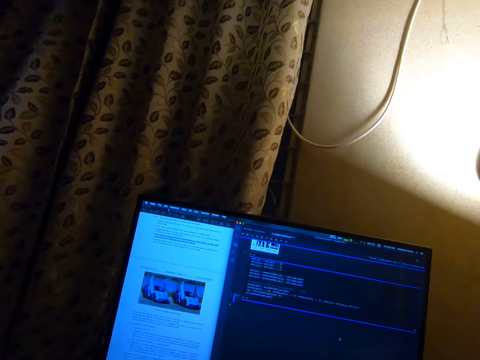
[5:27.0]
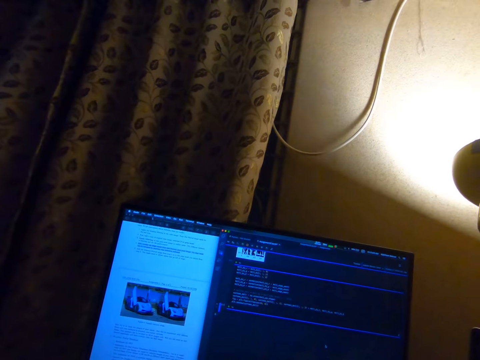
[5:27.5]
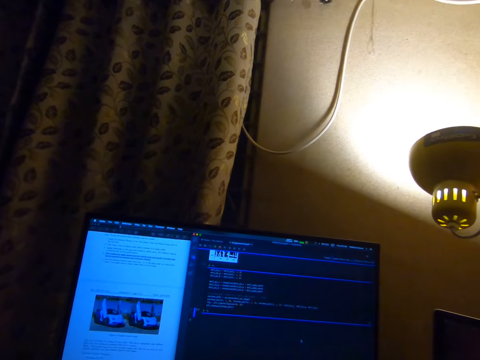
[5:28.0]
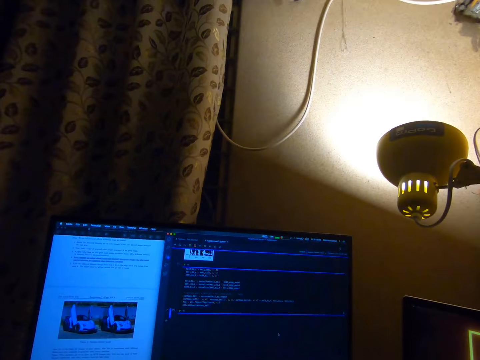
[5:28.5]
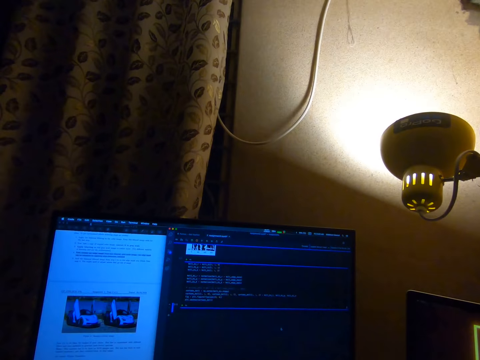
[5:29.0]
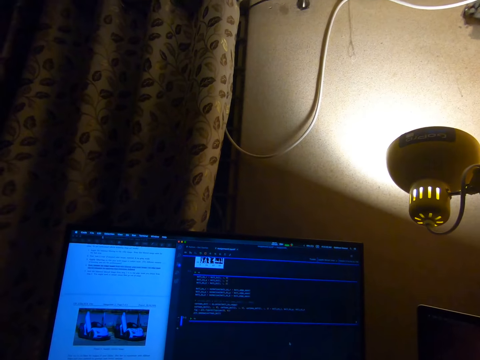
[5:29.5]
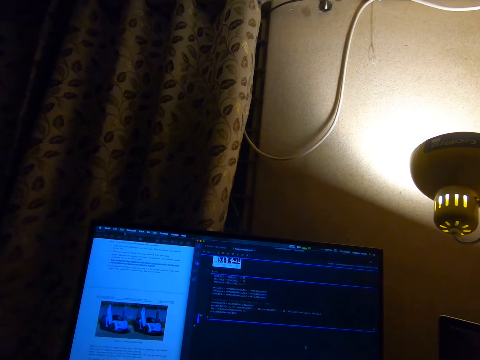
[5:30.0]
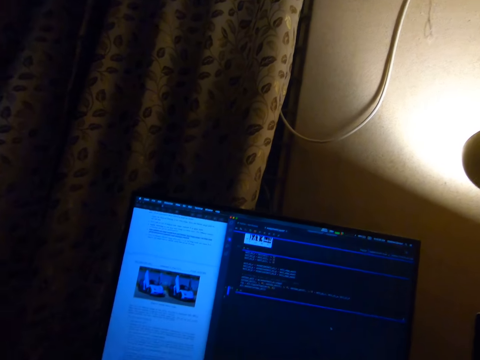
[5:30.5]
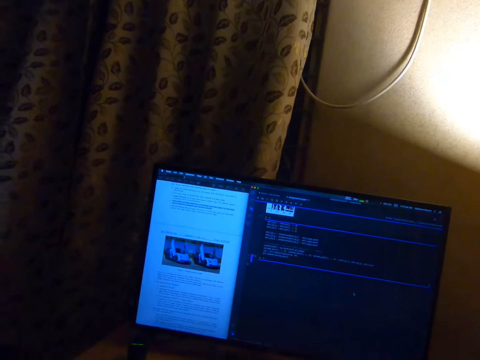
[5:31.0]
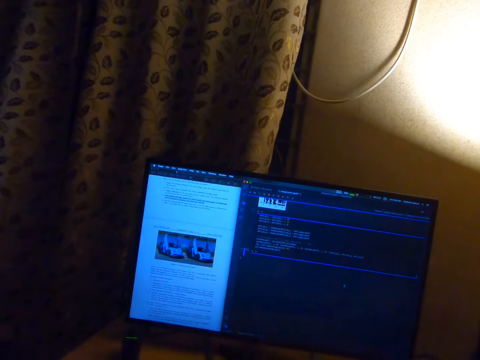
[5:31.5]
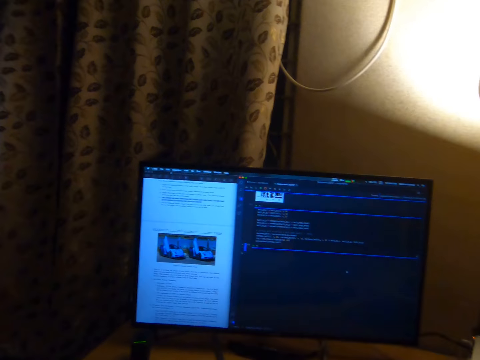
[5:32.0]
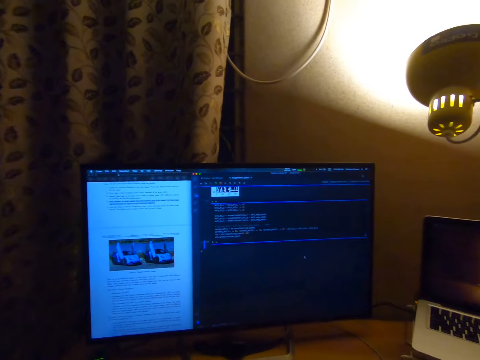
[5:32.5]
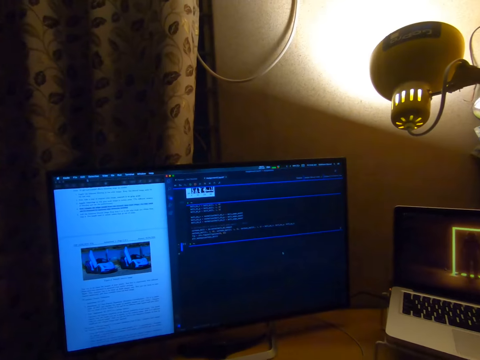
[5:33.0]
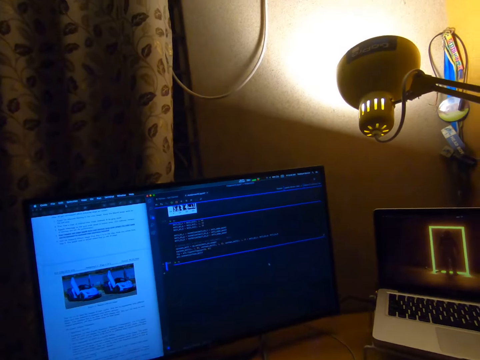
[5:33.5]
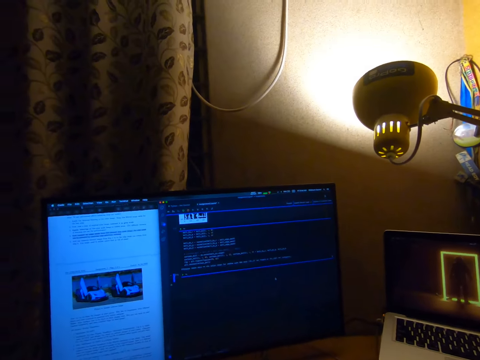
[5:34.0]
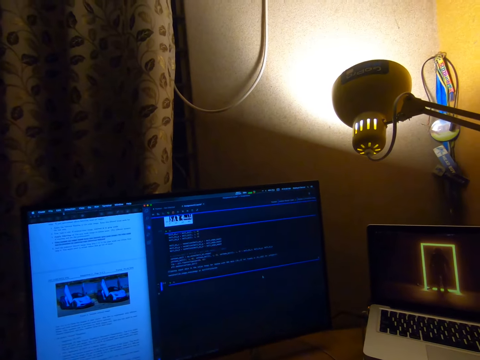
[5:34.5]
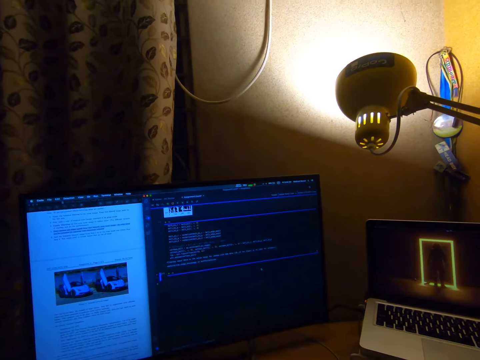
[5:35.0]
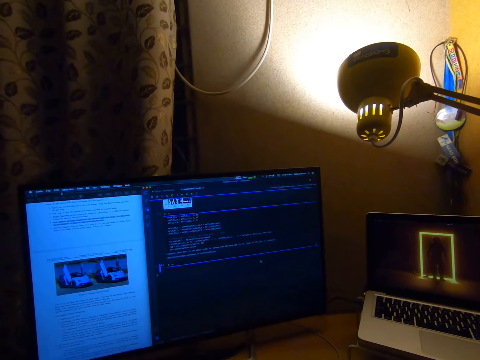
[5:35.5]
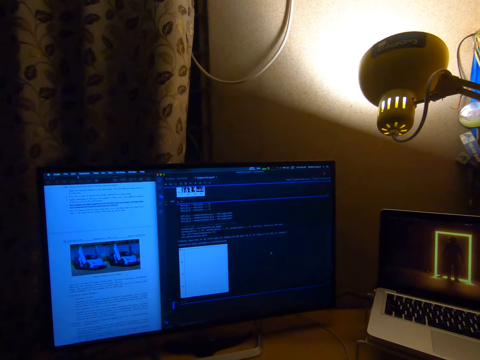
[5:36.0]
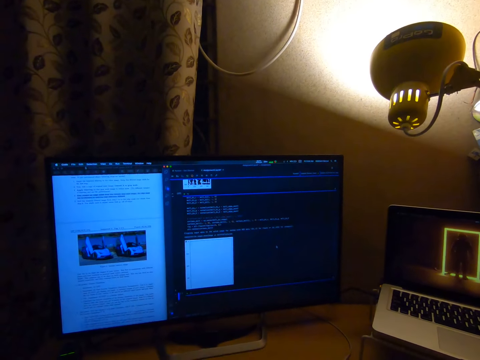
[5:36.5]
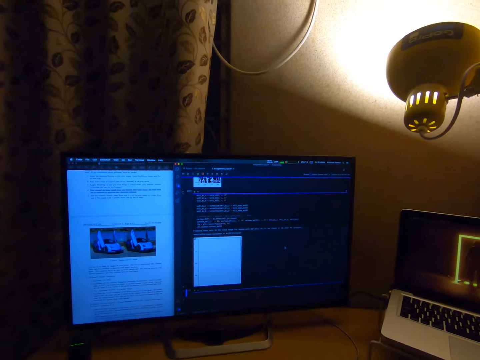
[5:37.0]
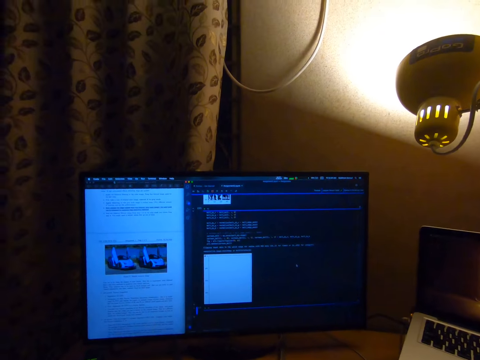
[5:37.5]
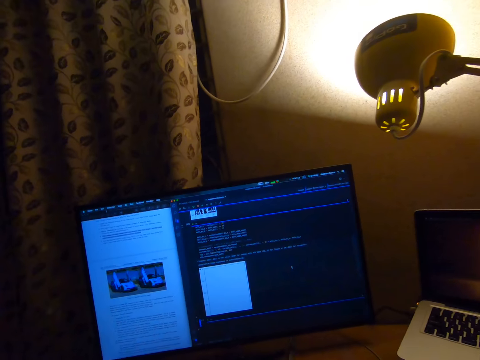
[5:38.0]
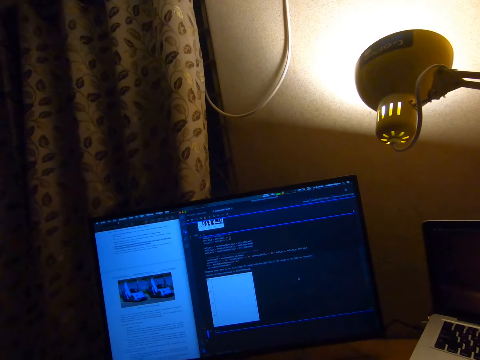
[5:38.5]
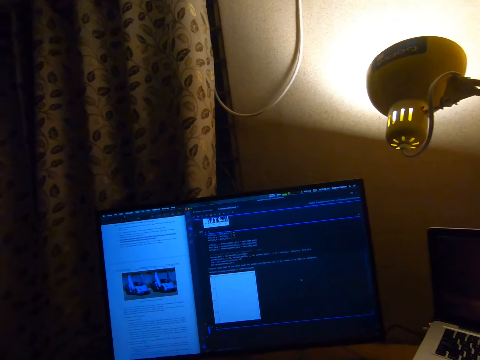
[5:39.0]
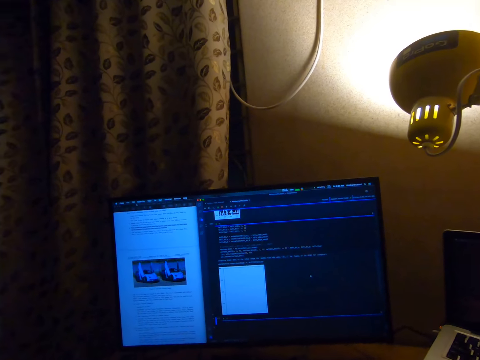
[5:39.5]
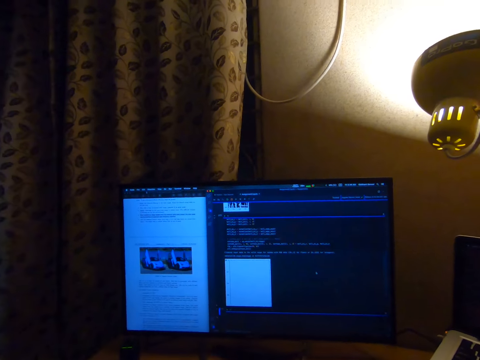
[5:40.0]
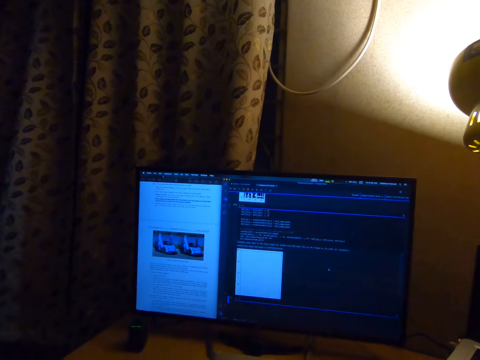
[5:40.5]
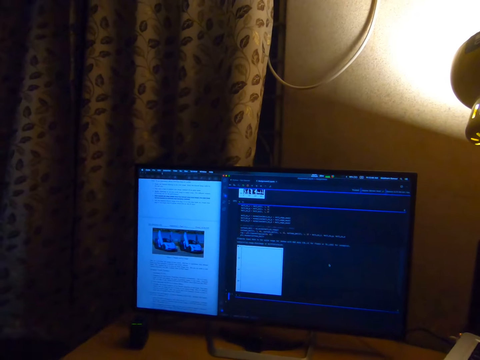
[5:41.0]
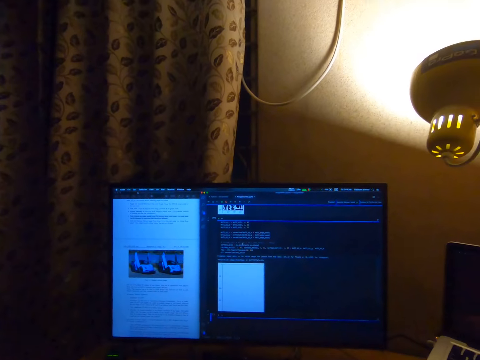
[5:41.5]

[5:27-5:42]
The camera wearer looks at the desktop screen. They move the mouse pointer.

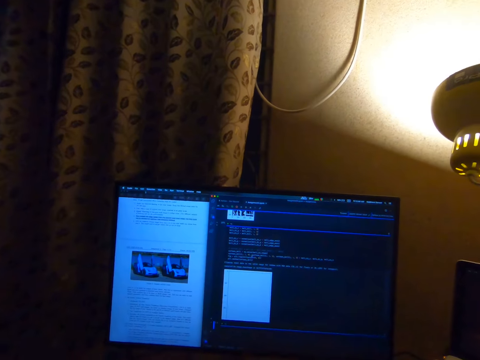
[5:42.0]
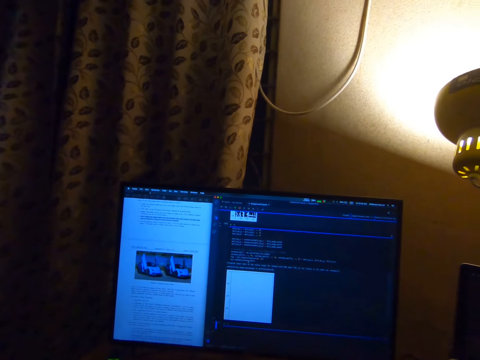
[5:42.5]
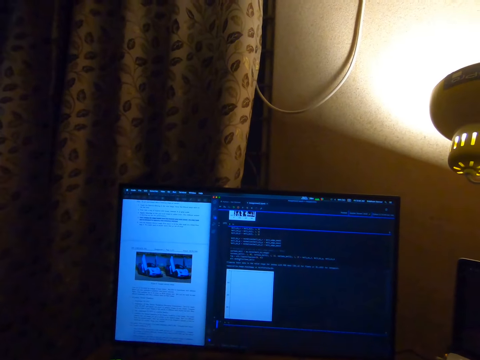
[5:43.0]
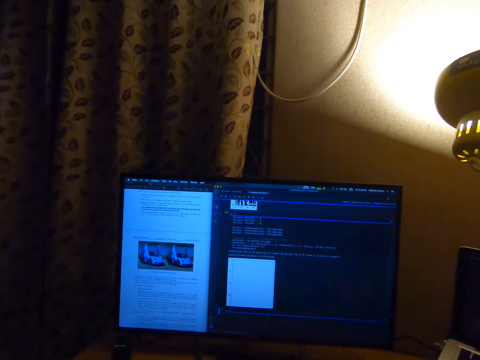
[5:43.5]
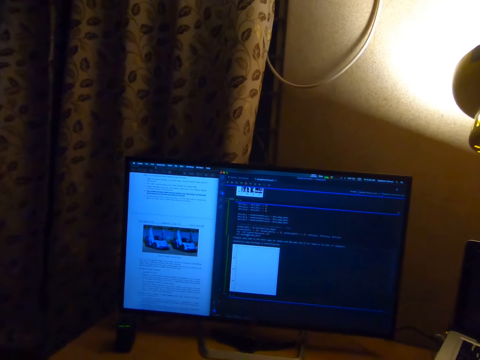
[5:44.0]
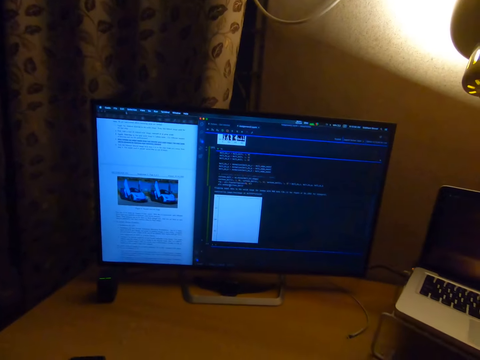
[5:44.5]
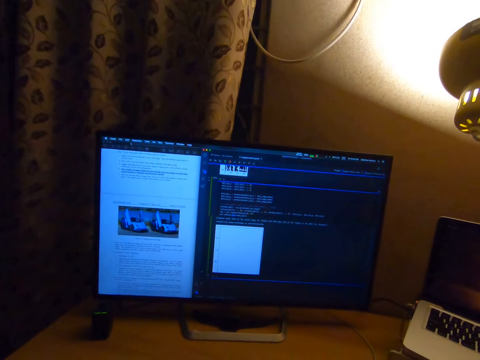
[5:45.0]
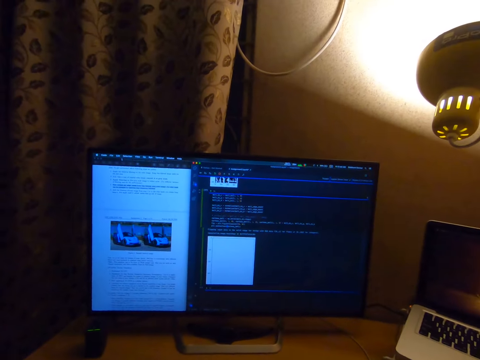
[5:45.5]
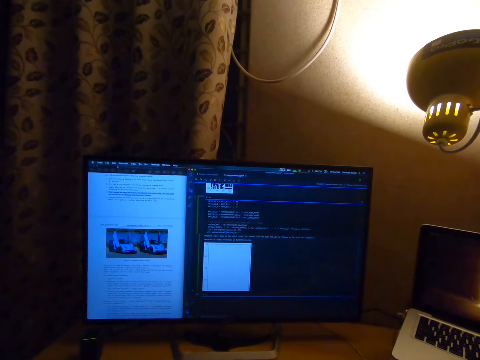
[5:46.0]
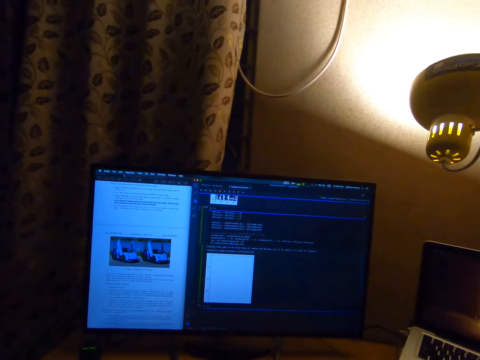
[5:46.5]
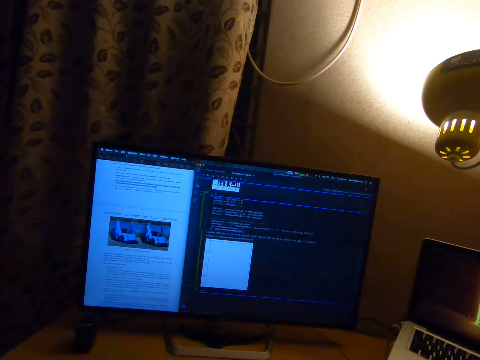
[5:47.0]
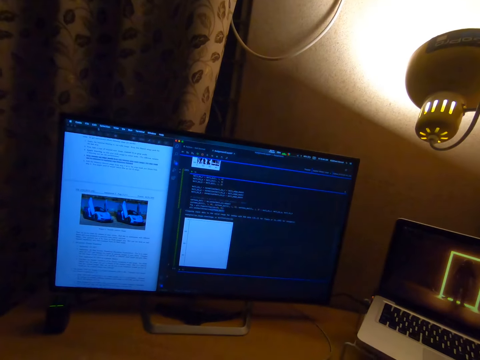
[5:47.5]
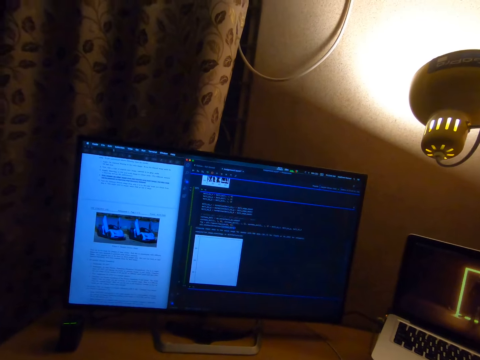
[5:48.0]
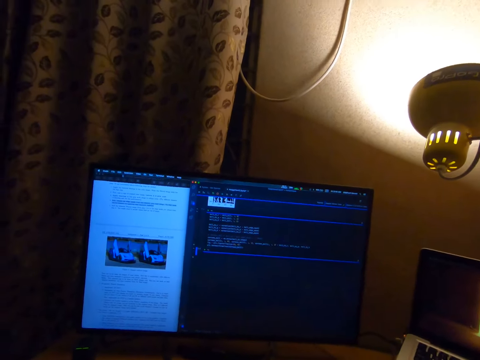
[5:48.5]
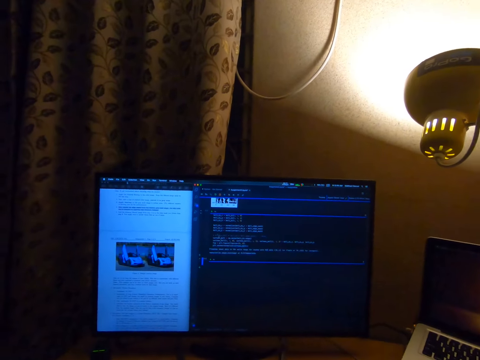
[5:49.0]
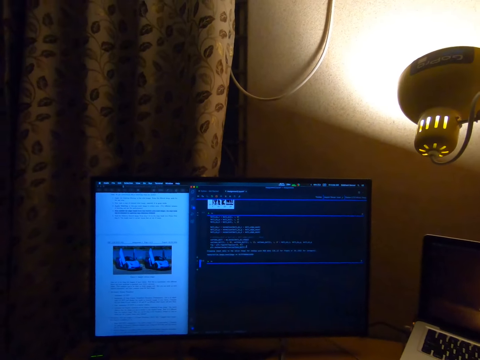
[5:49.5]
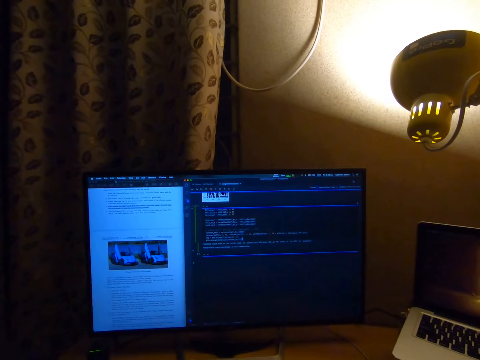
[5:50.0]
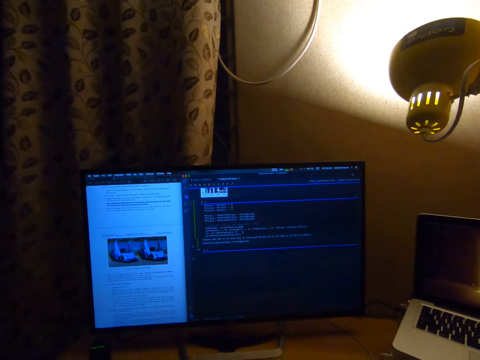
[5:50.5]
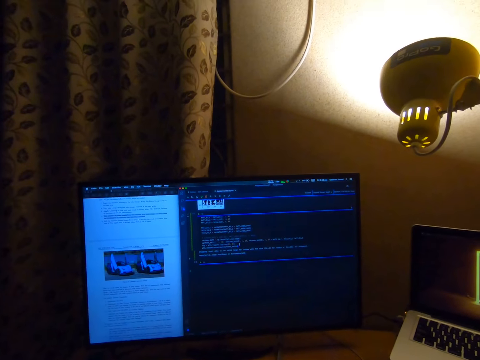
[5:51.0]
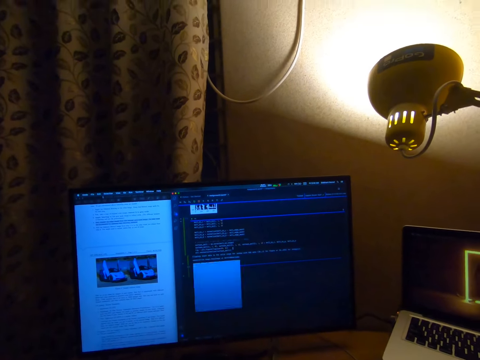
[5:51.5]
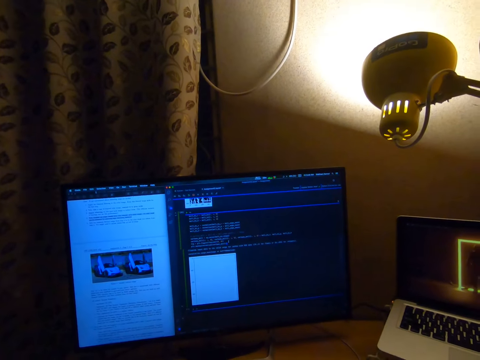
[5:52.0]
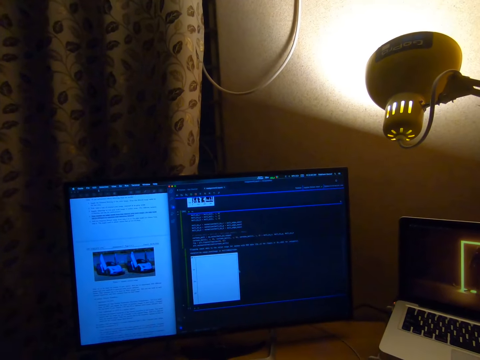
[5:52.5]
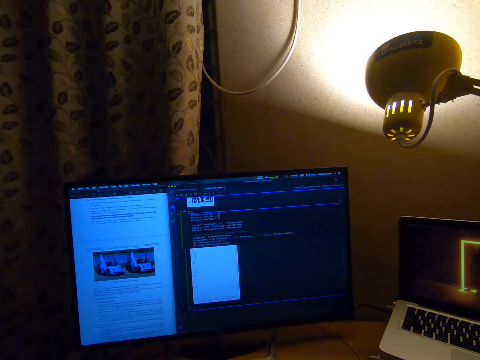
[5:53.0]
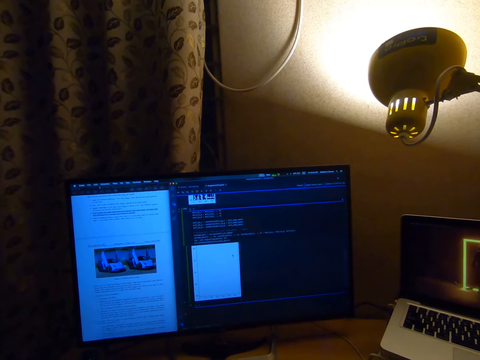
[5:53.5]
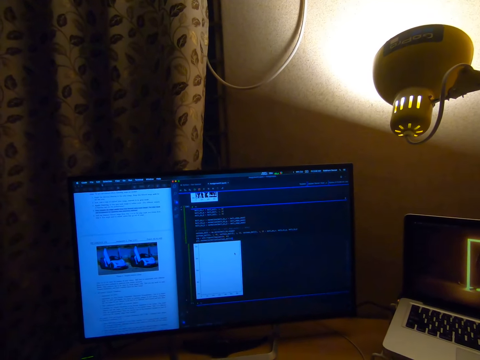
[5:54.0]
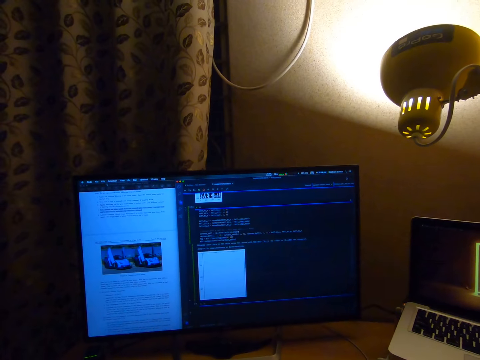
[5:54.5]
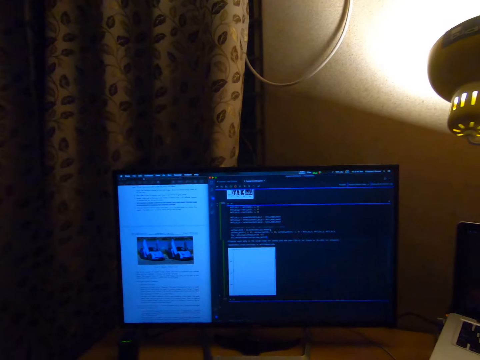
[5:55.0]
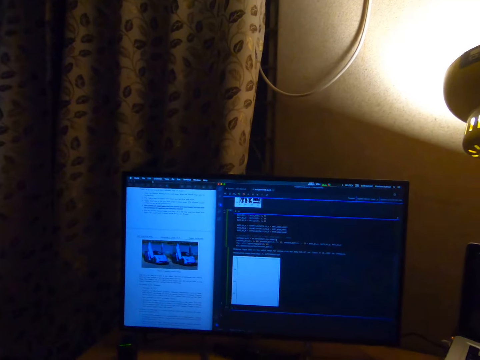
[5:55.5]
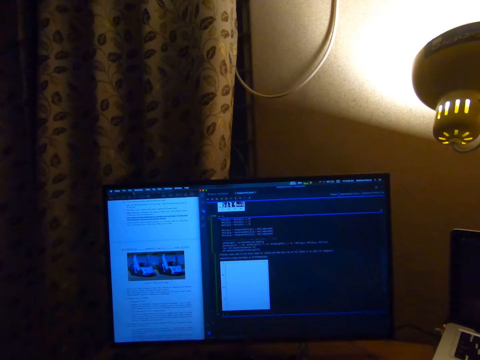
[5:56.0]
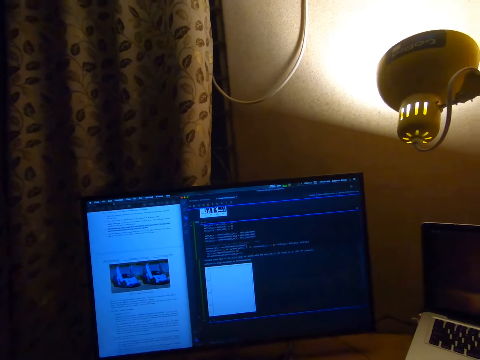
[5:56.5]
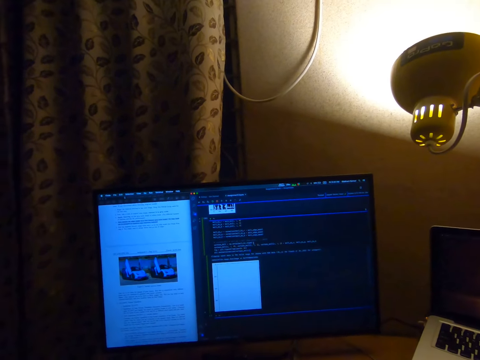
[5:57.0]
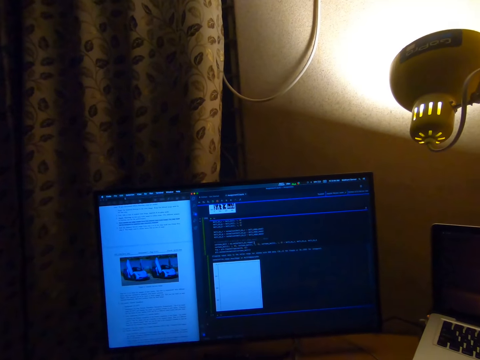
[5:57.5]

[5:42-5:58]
The camera wearer types on the keyboard. They move the mouse pointer.
